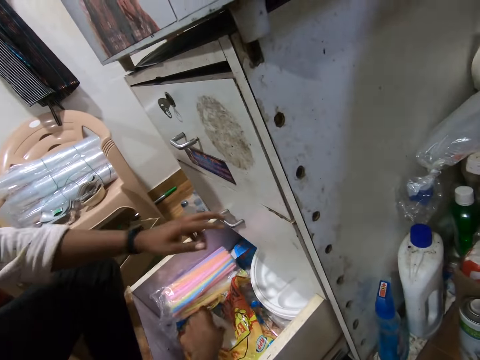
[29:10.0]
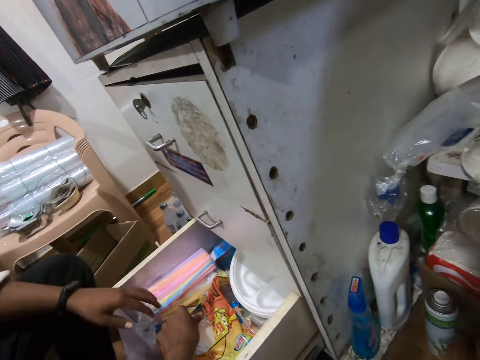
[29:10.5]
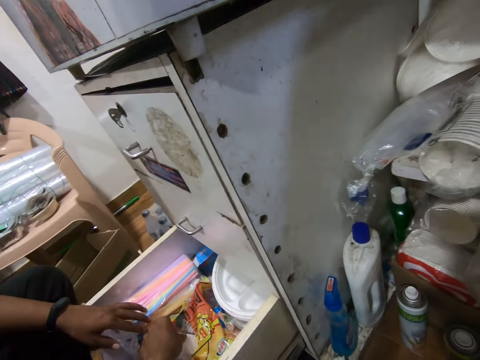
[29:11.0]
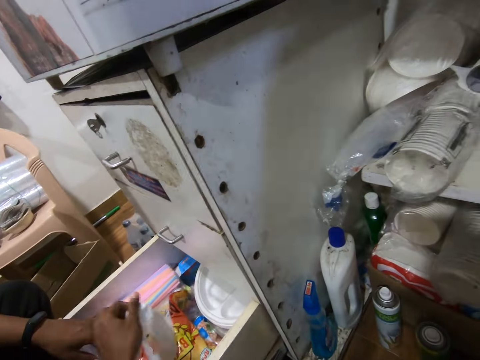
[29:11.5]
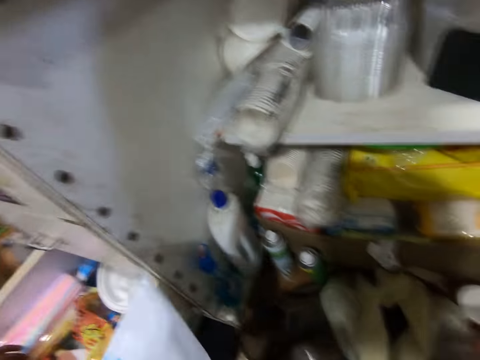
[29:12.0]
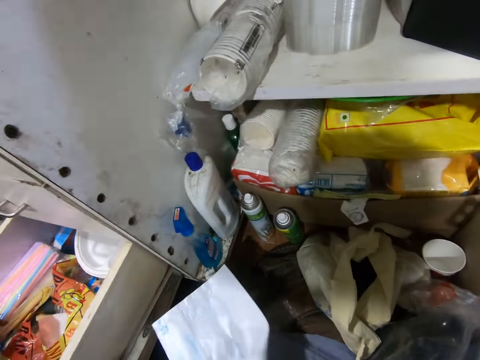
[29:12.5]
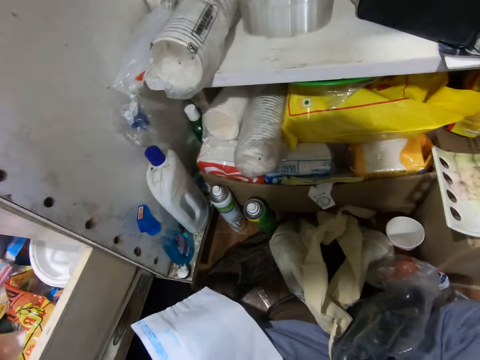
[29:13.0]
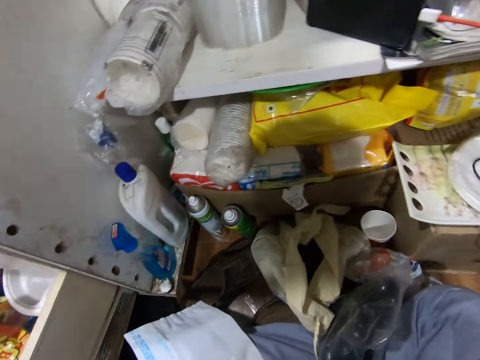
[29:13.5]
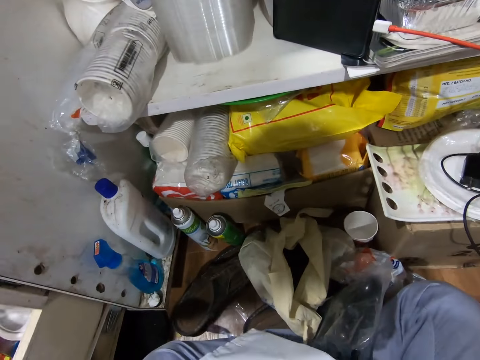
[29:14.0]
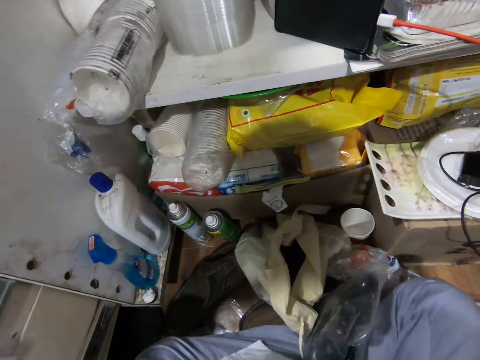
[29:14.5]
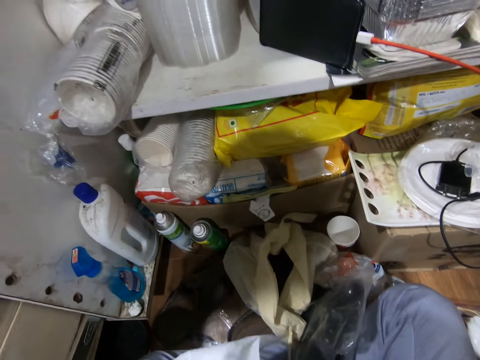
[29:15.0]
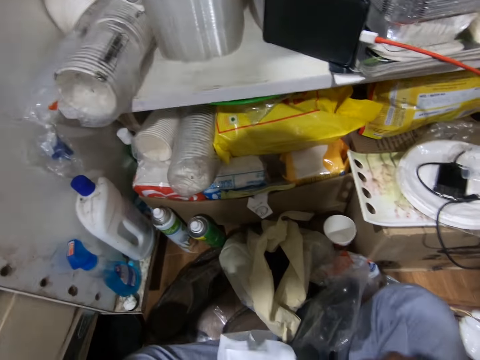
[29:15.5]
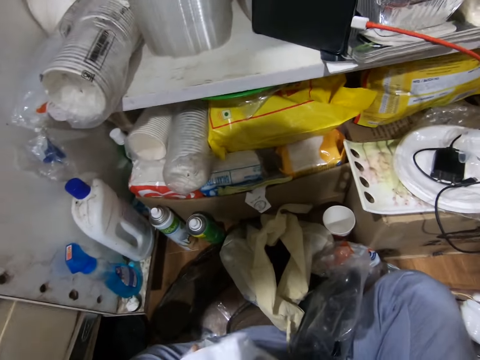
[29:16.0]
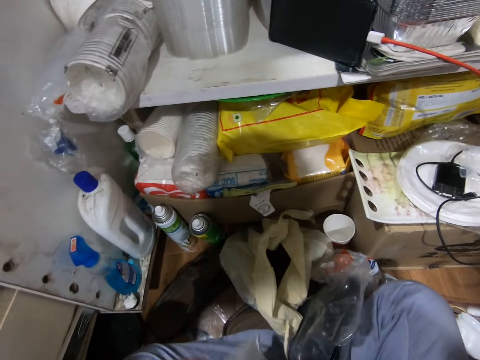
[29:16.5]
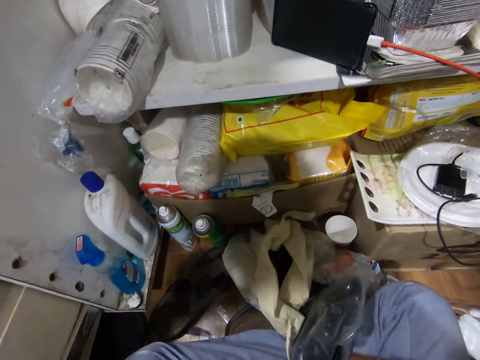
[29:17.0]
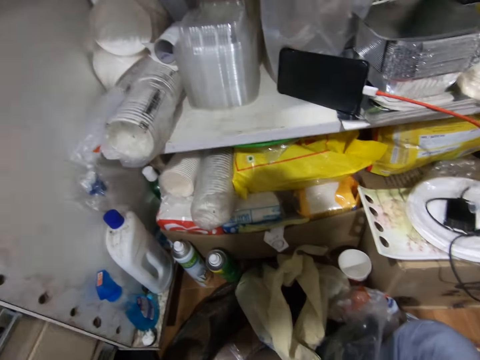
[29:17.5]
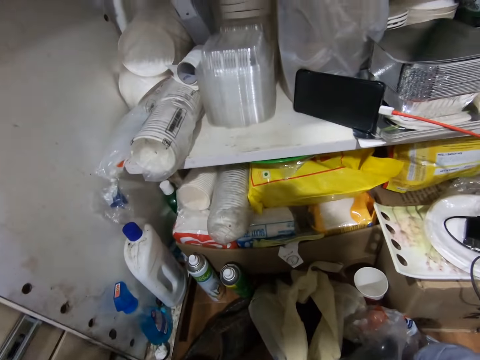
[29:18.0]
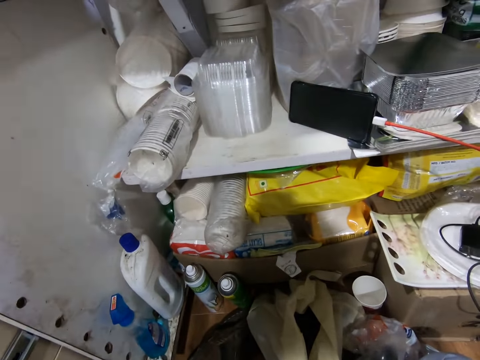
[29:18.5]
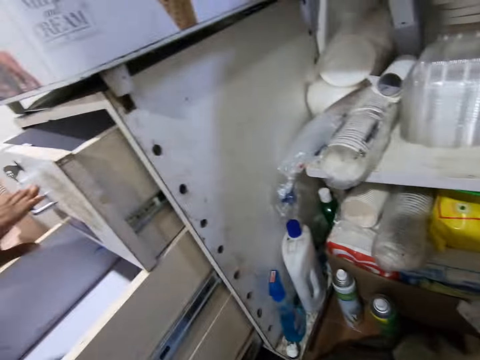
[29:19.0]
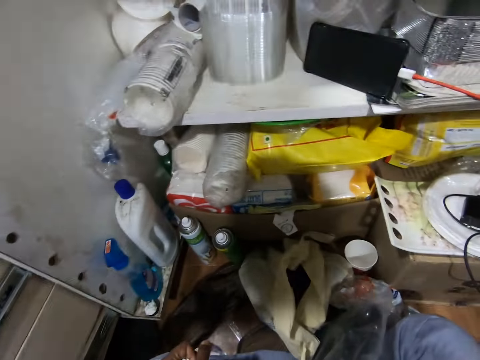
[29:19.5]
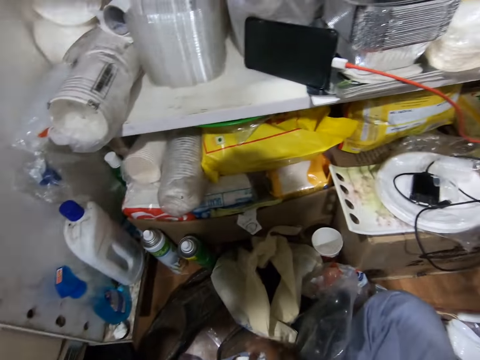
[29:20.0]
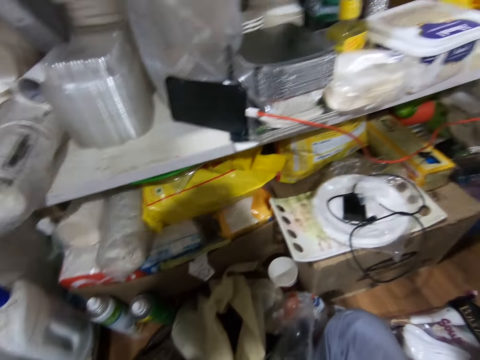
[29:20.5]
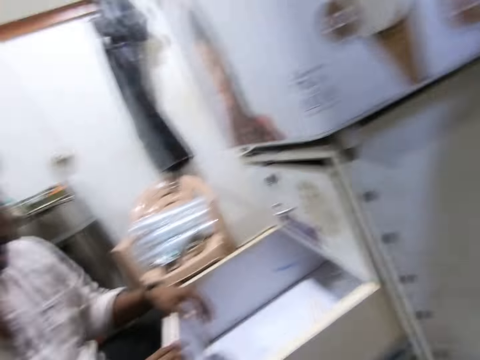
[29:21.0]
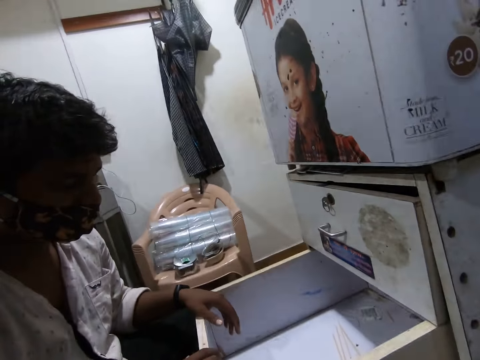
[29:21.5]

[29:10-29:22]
The camera wearer removes a paper. He drops the nylon bag on his leg with his left hand. The man interacts with the caller. The camera wearer looks at the paper. He opens the nylon bag with both hands. He holds the paper. He looks around.

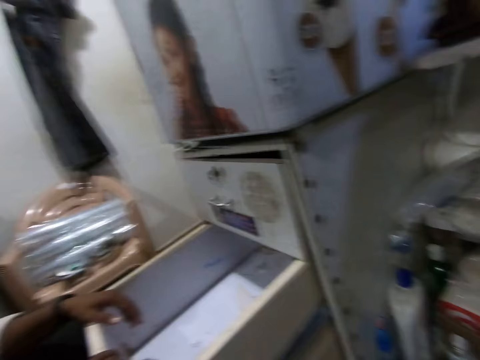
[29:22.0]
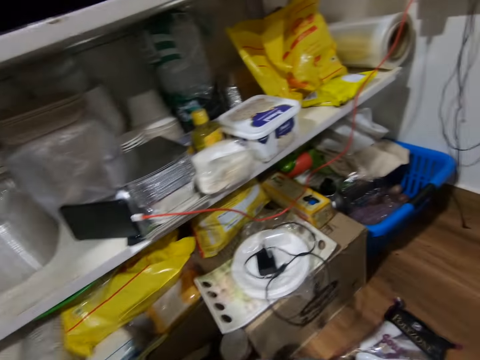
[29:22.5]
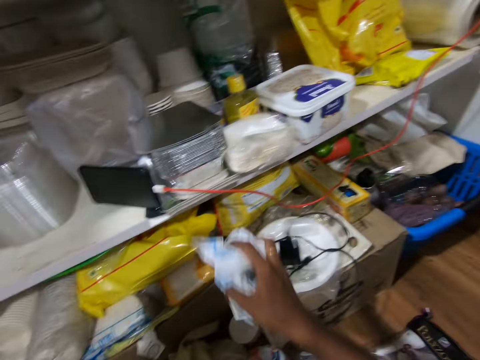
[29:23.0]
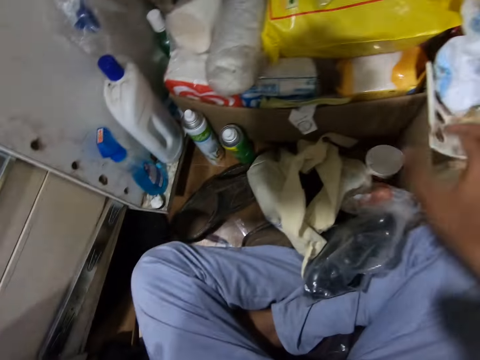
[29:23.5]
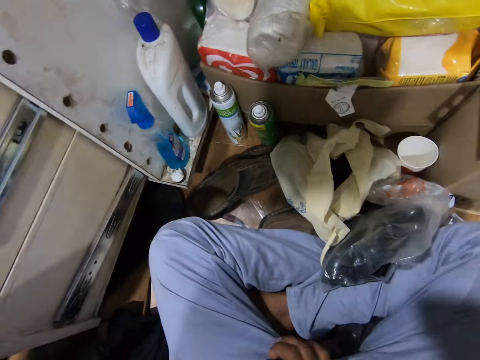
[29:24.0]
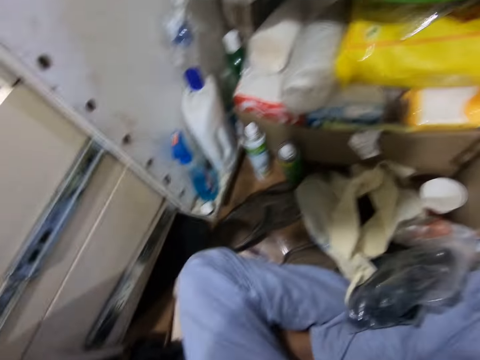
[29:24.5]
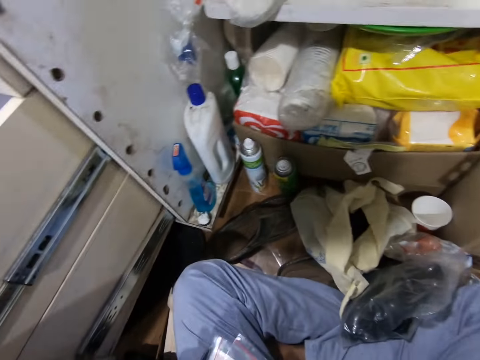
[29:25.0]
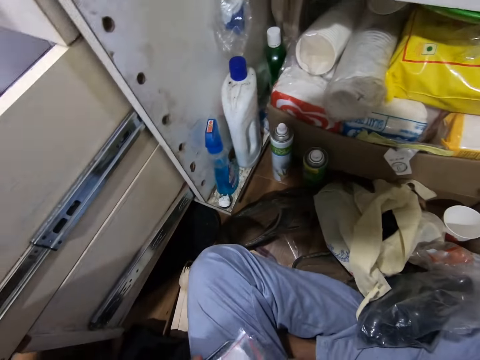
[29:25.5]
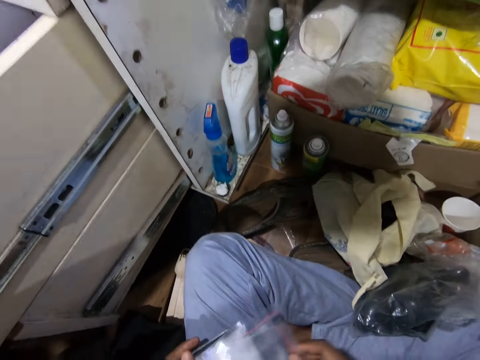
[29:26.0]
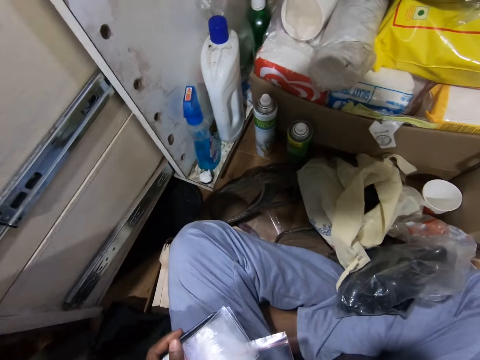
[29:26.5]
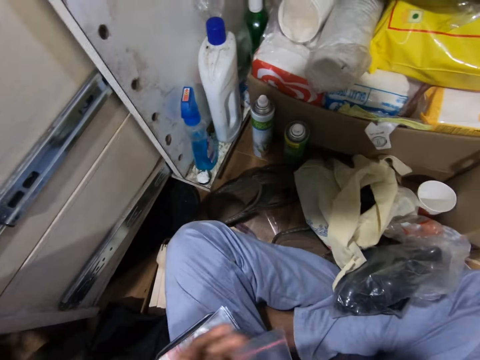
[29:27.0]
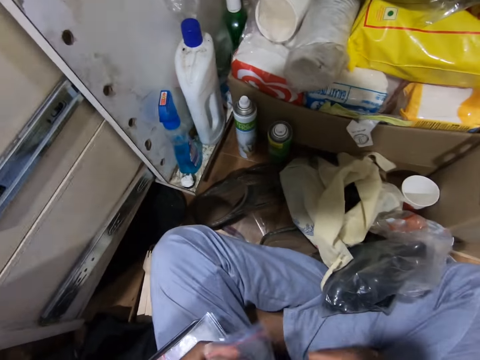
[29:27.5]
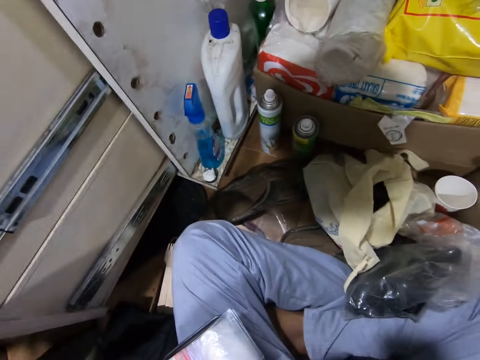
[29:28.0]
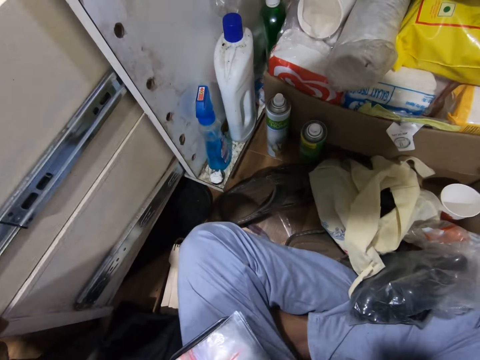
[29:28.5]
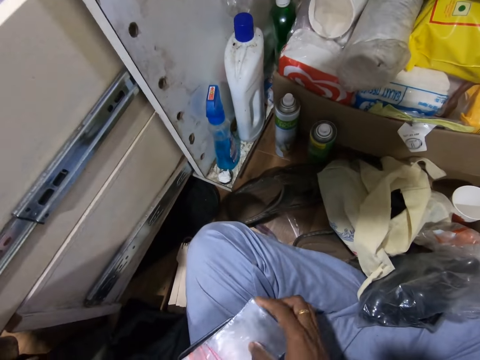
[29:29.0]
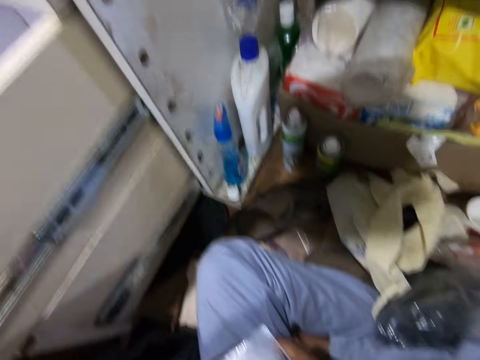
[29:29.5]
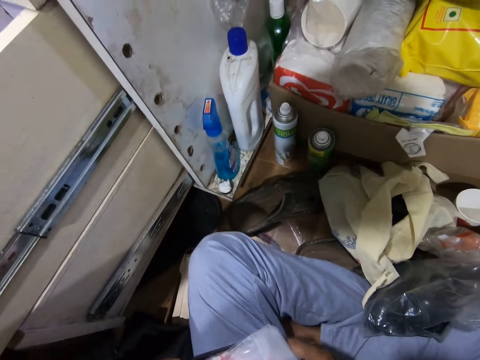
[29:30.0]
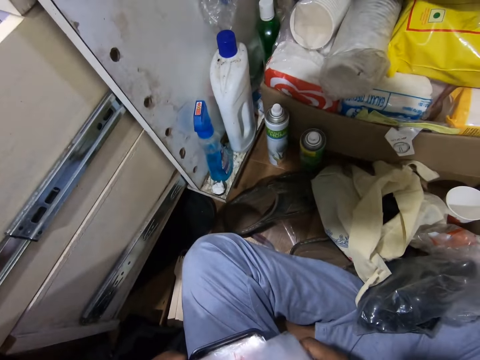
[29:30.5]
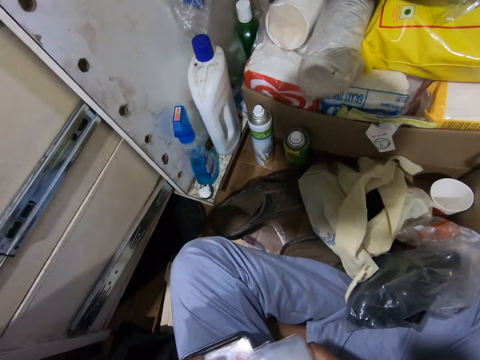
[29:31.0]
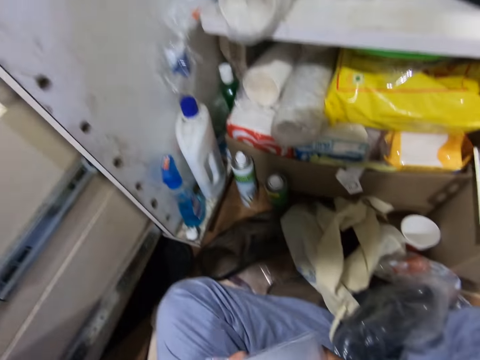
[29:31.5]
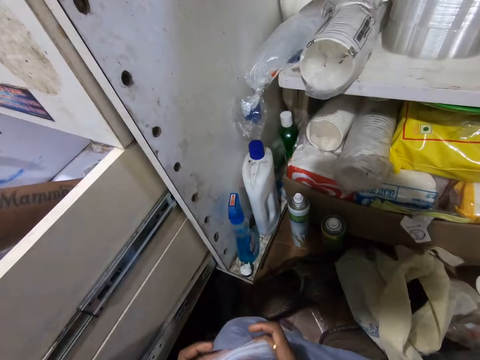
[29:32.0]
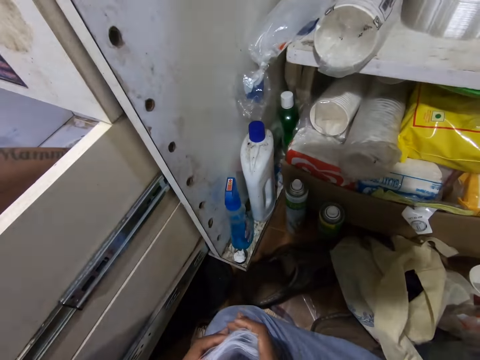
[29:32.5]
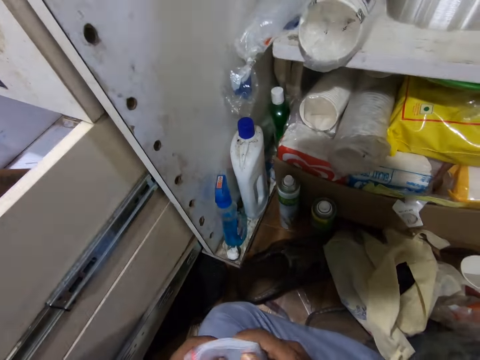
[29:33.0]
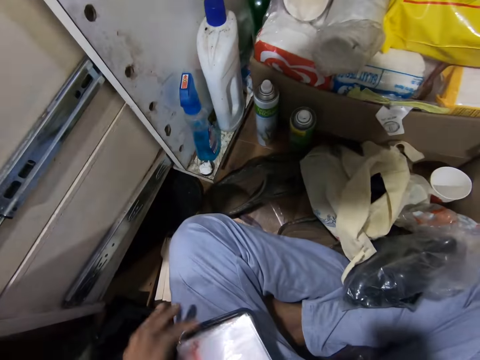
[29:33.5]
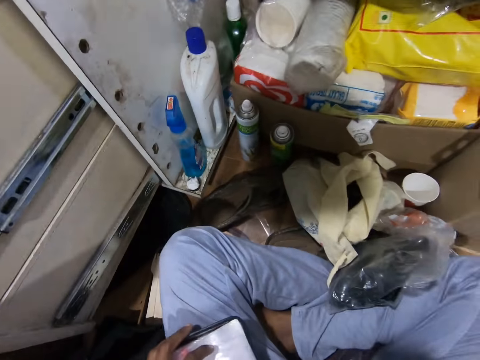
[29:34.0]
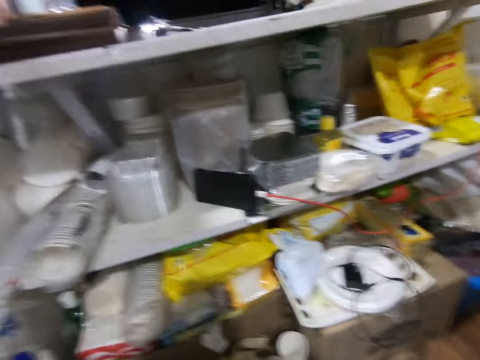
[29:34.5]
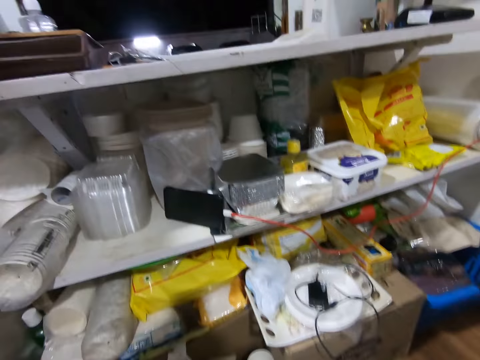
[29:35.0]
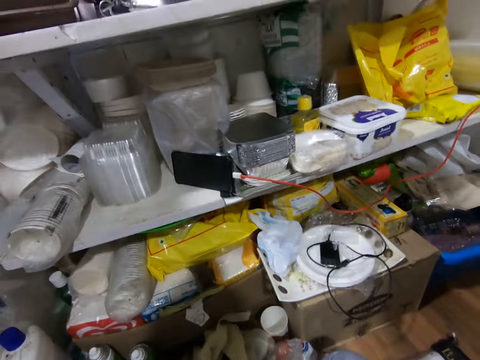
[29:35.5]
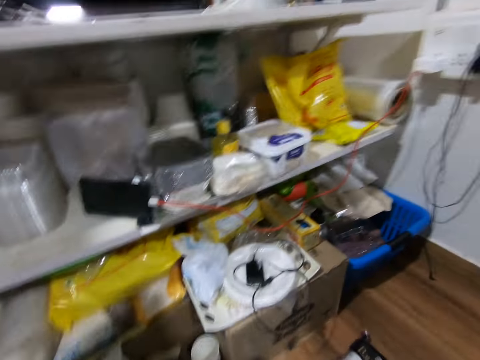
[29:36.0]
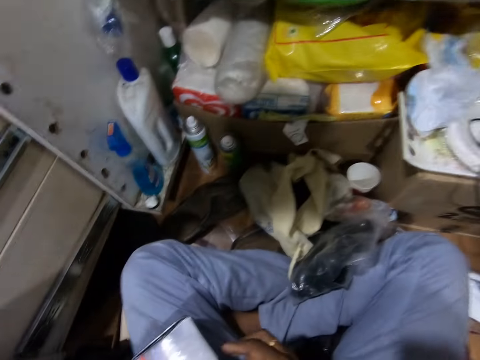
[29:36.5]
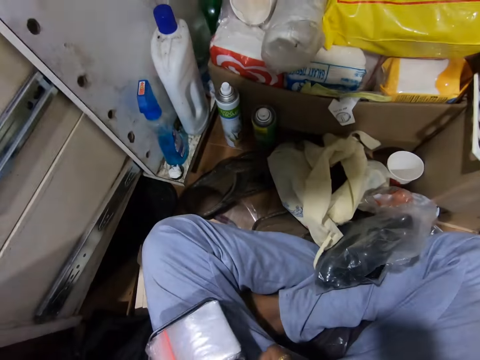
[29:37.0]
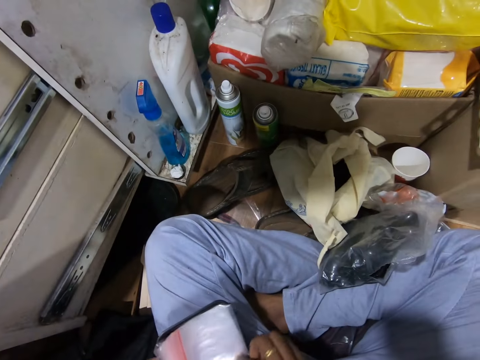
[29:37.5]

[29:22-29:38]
The camera wearer drops the nylon bag on a carton on the floor with his right hand. He places the paper on the countertop and looks around. He picks a grip seal bag from the group of grip seal bags with his right hand. He holds the grip seal bag with his left hand. He arranges polythene bags. He talks to a man. He picks the group of grip seal bags from the plate with his right hand. He holds the group of grip seal bags with both hands. He arranges the pack of grip seal bags on his leg with both hands. He holds the group of grip seal bags with his right hand. He interacts with the man.
